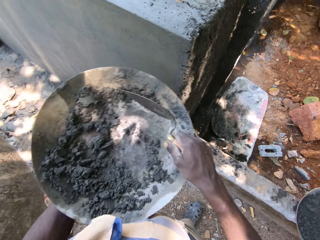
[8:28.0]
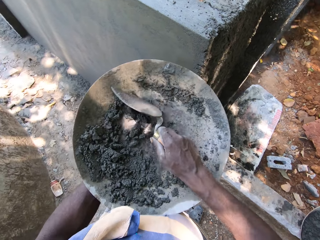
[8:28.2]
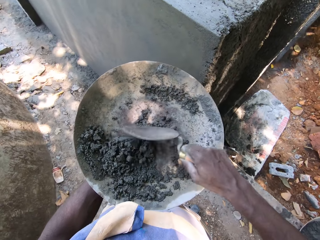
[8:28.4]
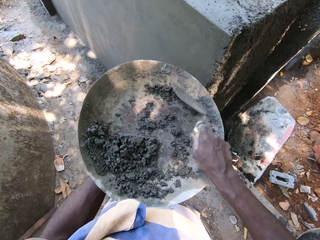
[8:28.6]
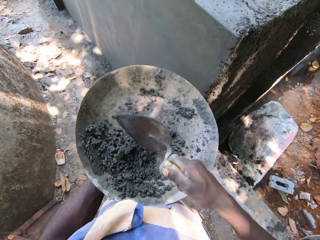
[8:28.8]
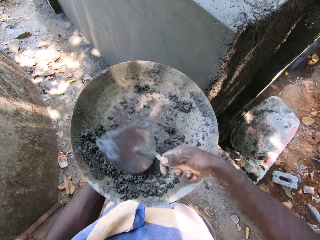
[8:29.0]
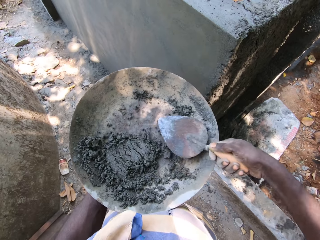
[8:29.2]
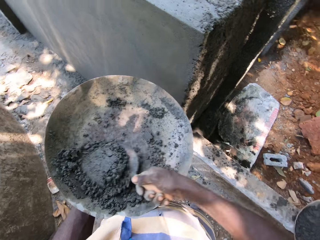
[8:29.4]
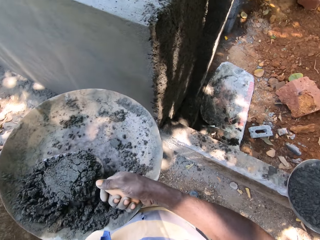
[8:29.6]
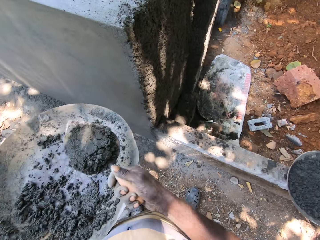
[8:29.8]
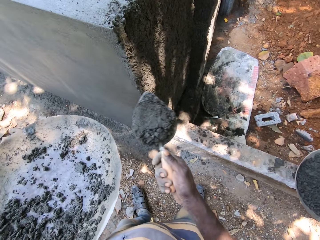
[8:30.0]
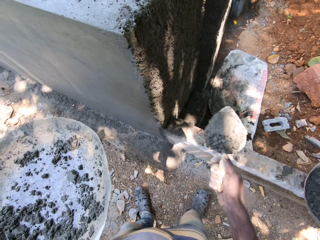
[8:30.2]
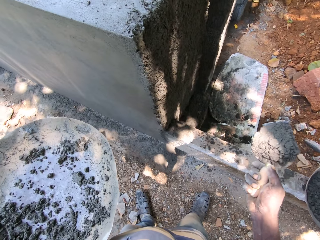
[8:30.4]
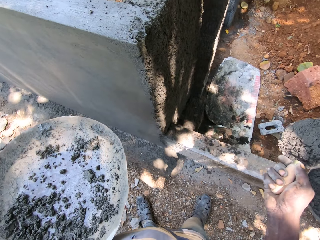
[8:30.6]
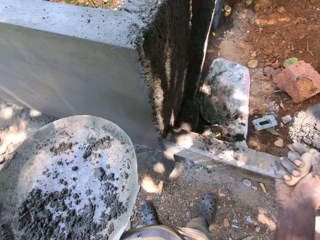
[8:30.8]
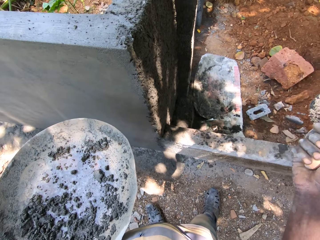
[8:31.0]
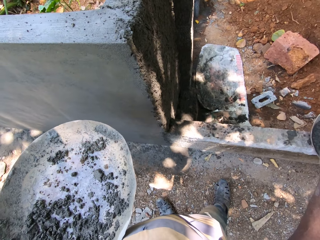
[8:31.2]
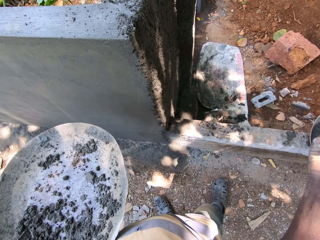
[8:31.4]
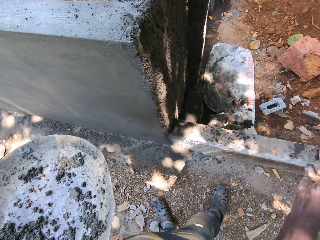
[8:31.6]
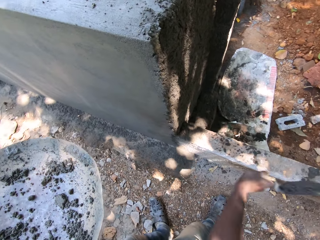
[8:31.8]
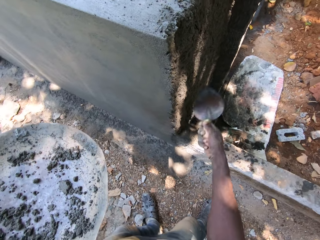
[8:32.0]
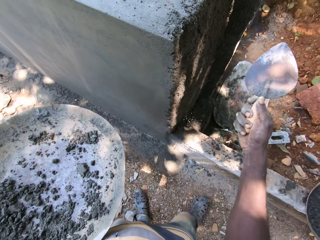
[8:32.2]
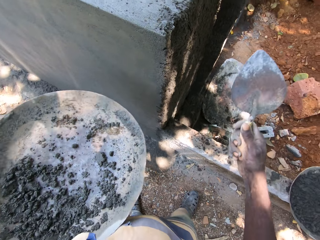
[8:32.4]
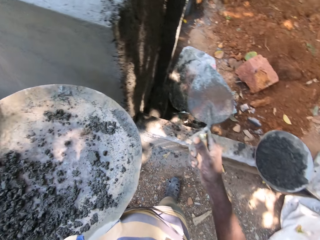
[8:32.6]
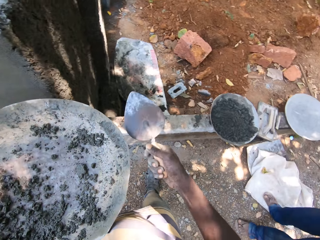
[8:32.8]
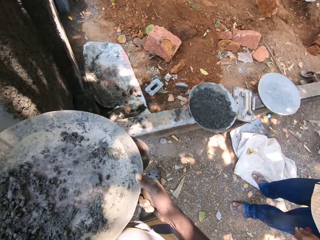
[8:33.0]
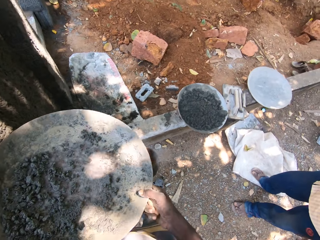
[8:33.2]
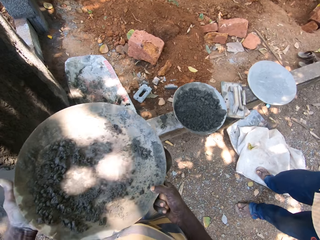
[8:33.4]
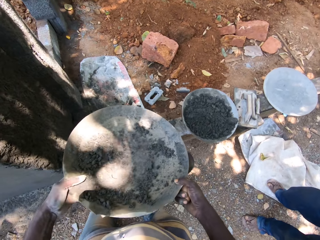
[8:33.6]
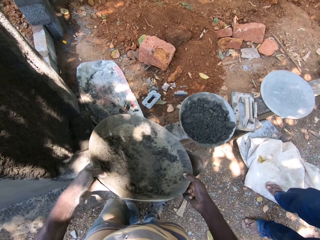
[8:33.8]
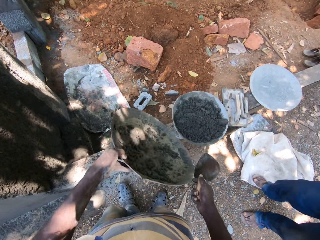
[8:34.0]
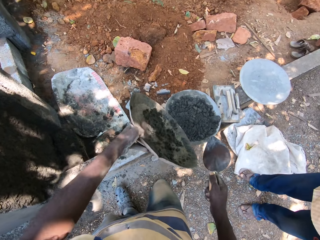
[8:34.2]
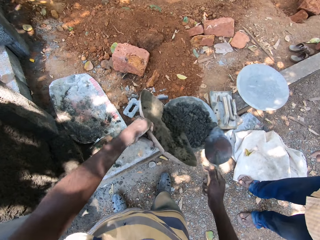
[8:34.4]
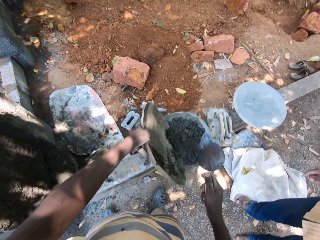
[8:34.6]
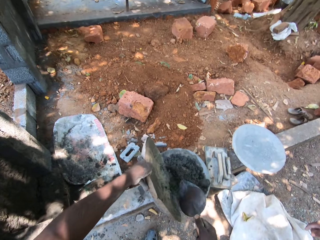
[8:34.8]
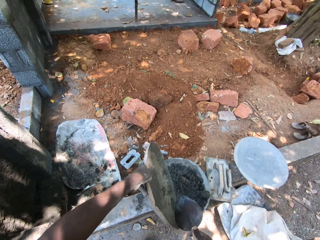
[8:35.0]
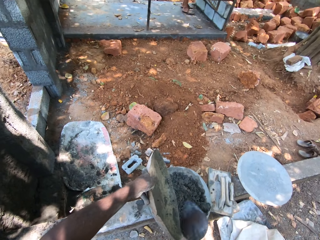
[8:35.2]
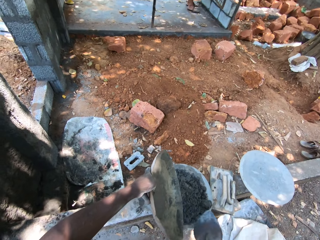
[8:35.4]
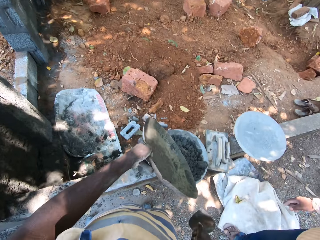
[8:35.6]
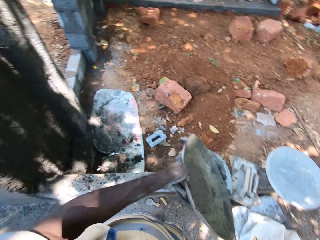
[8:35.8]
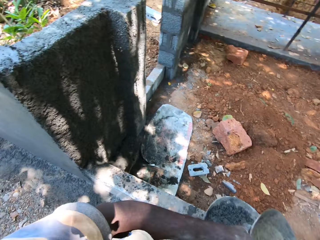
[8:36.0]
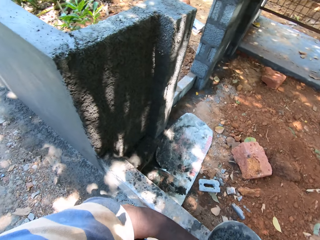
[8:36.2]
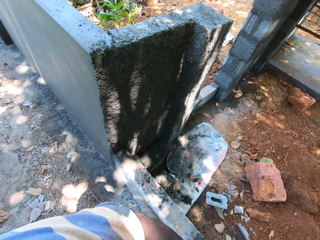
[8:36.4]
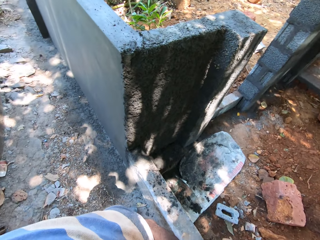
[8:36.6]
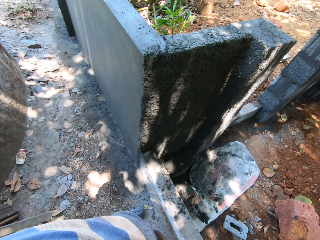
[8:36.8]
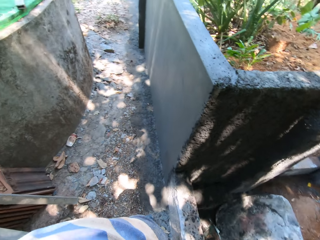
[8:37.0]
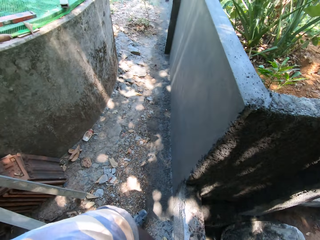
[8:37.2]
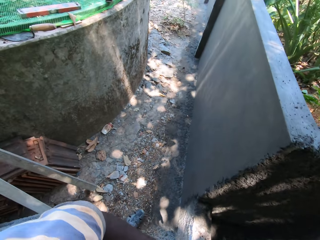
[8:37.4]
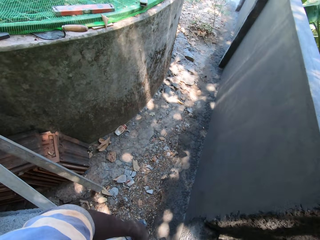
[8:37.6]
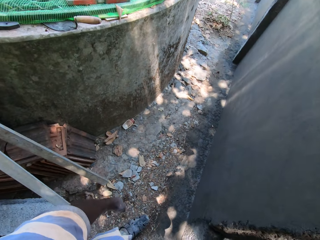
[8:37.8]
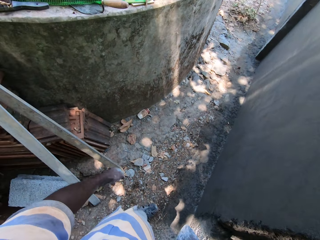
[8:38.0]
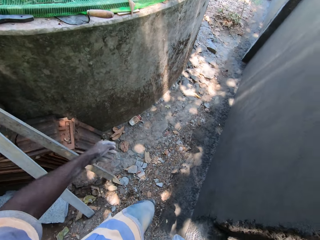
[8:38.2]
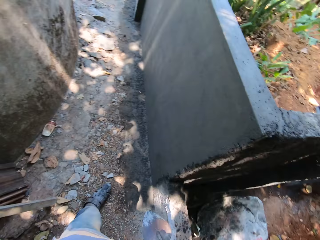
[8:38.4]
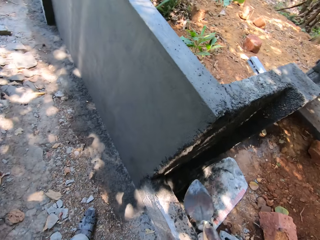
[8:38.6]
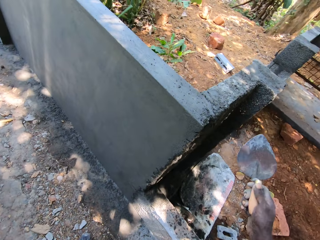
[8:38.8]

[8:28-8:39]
The camera wearer hits the wall with the shovel in his right hand. He smears concrete on the wall. He packs cement from the pan with the shovel in his right hand. He hits the wall with the shovel in his right hand. He smears concrete on the wall. He pours cement from the pan in both hands to the pan on the floor.

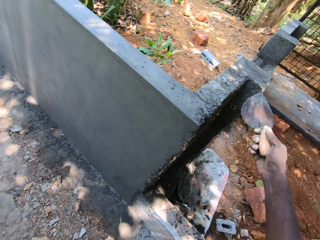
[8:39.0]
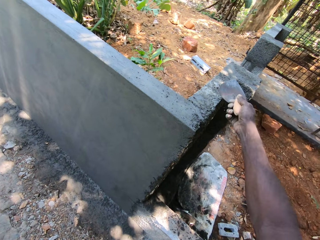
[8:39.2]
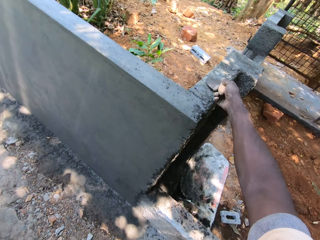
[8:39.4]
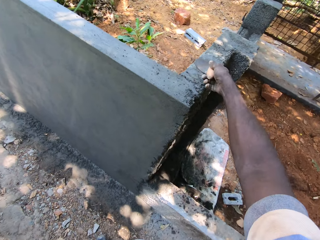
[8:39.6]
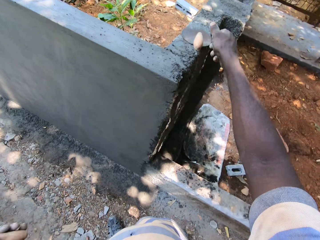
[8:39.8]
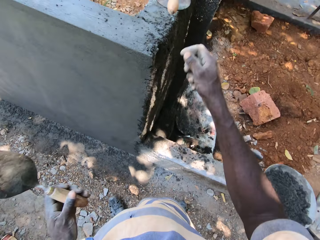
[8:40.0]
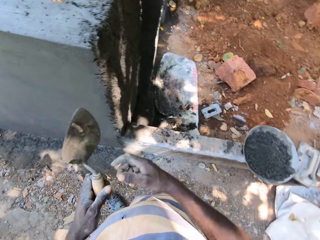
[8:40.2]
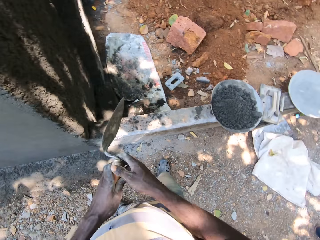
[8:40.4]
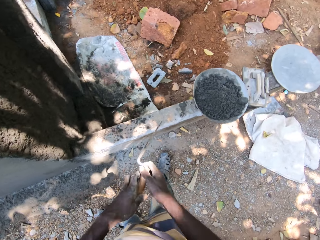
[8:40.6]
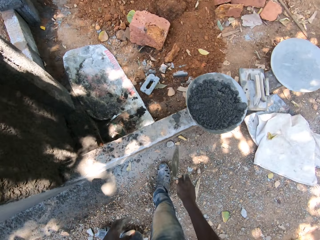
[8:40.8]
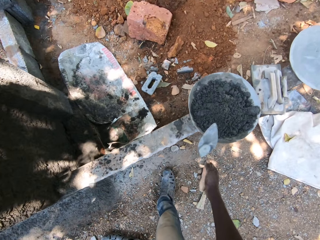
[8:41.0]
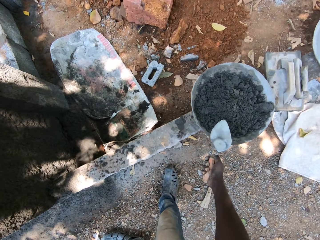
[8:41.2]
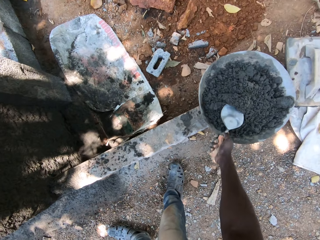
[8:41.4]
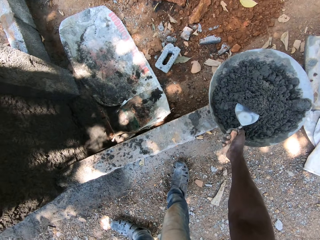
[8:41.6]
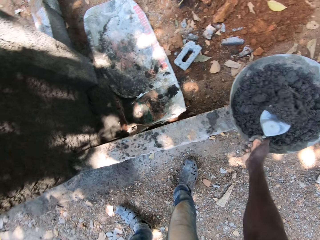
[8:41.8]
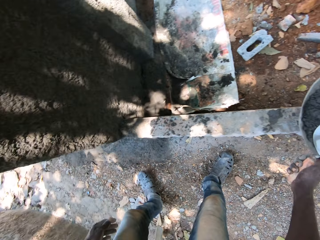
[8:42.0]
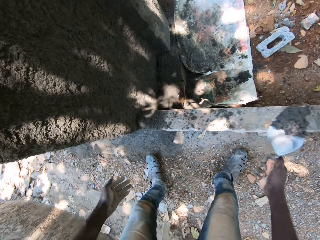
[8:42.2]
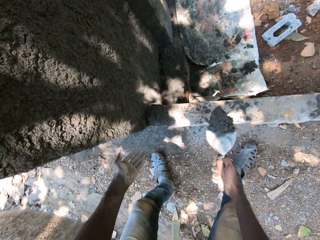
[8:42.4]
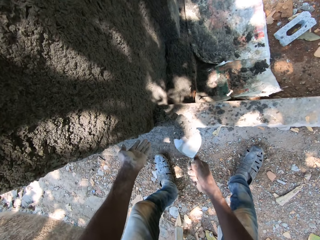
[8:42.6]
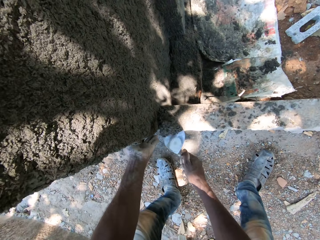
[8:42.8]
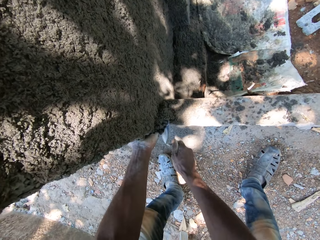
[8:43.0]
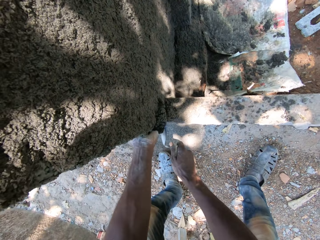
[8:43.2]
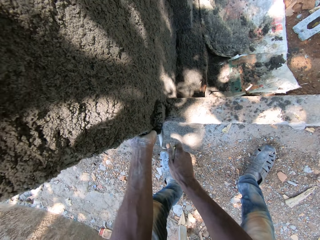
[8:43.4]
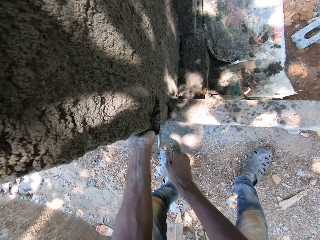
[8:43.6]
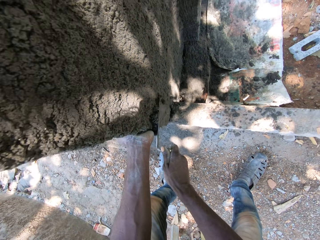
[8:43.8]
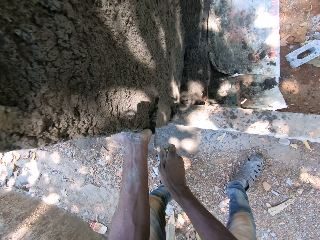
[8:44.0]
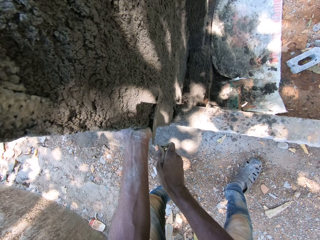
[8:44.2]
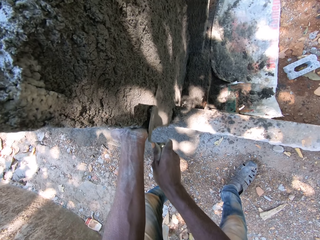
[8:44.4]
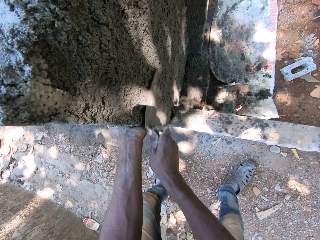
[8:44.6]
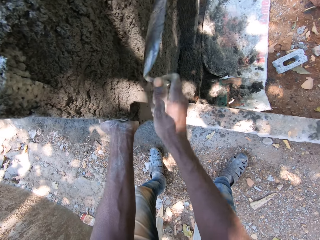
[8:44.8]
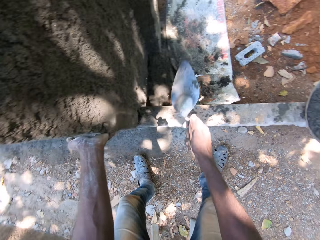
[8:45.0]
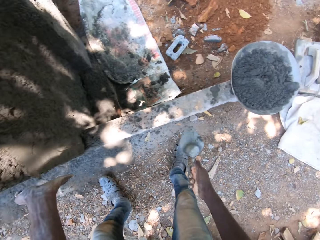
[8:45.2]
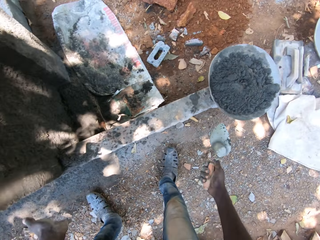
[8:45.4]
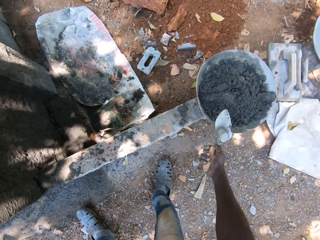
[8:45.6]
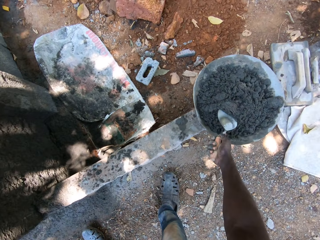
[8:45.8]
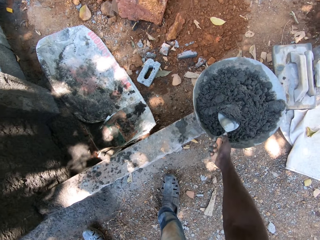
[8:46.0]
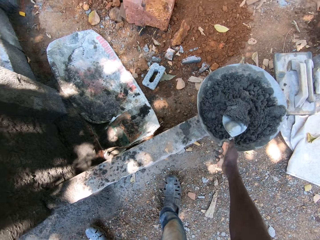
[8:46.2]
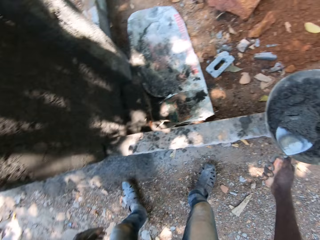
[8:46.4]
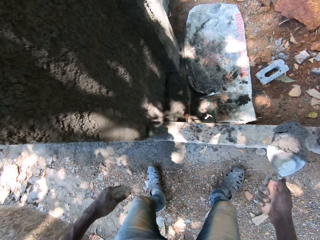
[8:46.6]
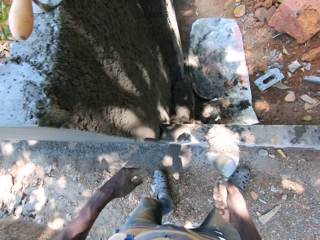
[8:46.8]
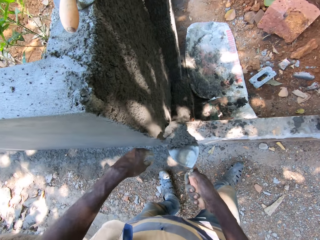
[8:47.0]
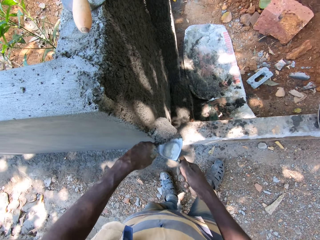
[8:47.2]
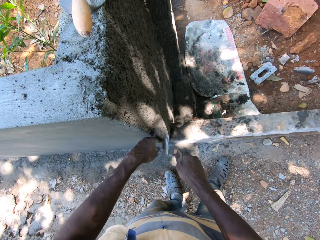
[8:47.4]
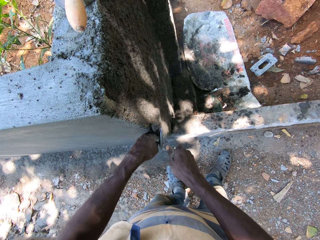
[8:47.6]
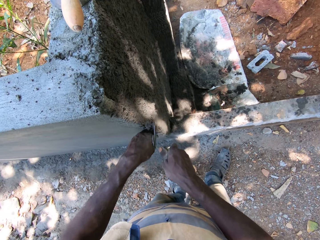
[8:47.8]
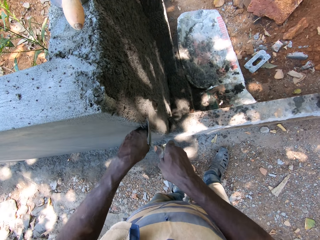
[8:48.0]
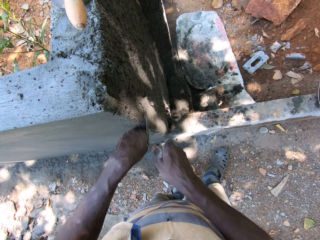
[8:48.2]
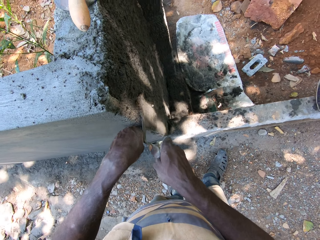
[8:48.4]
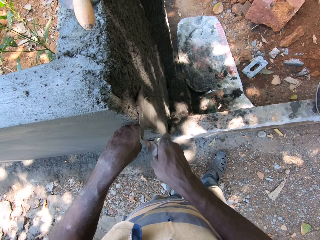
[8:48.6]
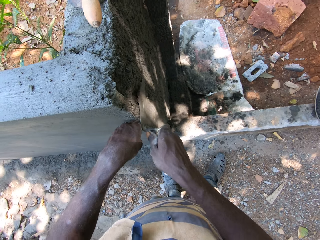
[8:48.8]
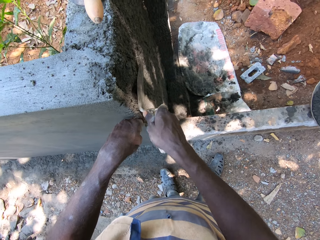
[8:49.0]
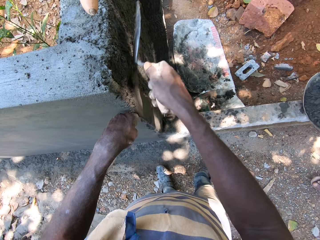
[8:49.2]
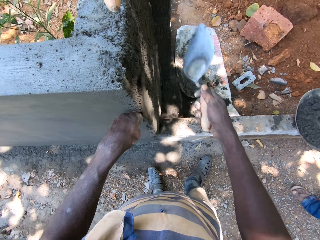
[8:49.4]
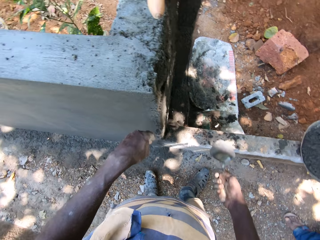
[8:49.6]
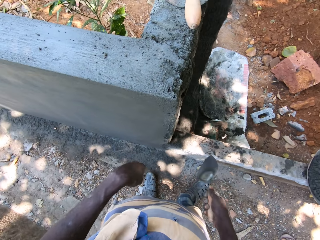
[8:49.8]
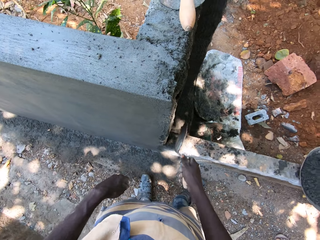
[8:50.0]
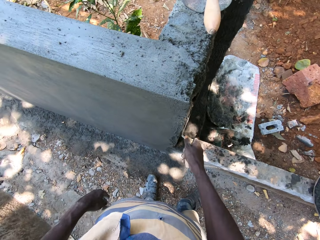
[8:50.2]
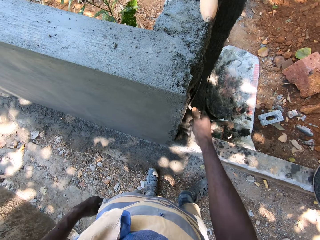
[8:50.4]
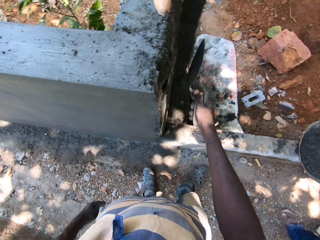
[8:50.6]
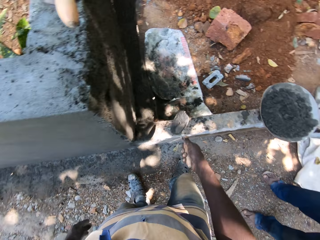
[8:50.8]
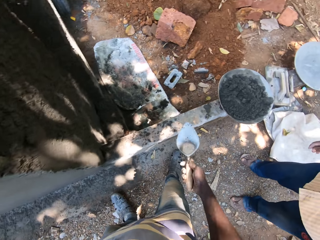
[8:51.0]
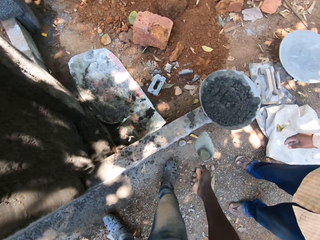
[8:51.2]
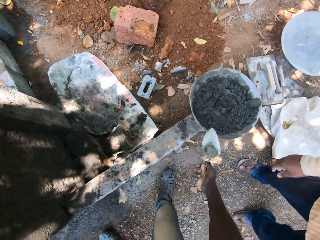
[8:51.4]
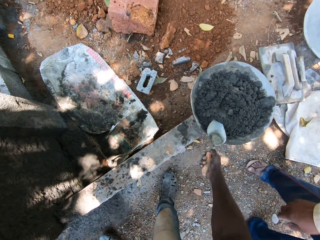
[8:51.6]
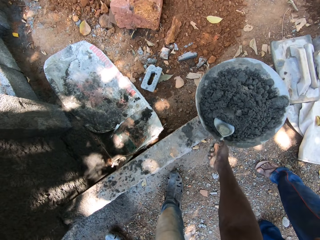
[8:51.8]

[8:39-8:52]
The camera wearer drops the shovel in his right hand on the wall. He packs cement from the pan with the shovel in his right hand. He levels the wall with the shovel in his right hand. He spreads concrete on the wall. He packs cement from the pan with the shovel in his right hand. He interacts with the man. He levels the wall with the shovel in his right hand. He spreads concrete on the wall.
